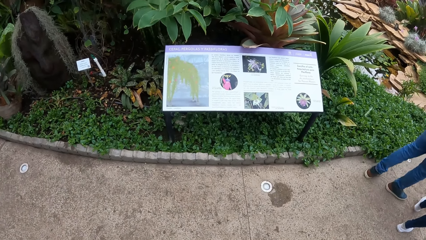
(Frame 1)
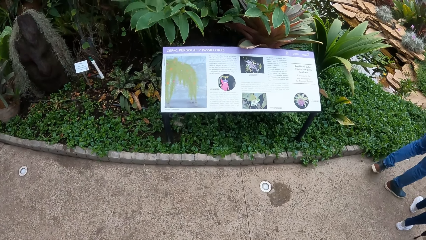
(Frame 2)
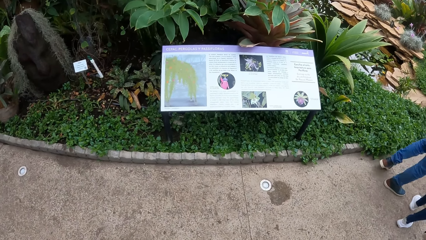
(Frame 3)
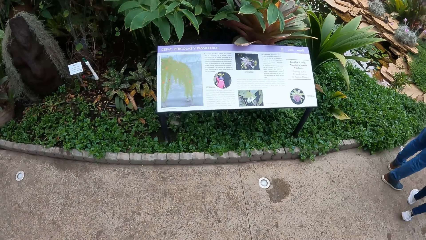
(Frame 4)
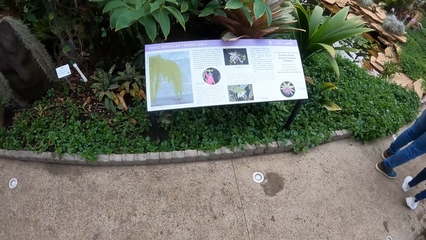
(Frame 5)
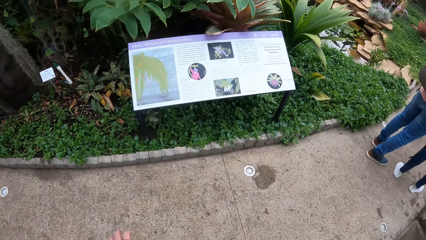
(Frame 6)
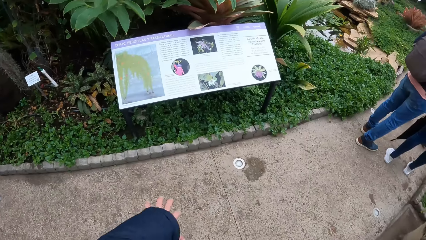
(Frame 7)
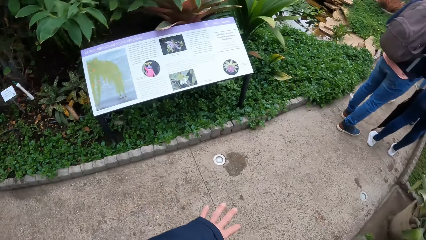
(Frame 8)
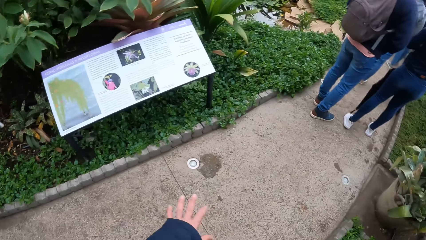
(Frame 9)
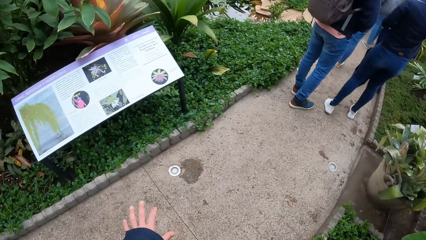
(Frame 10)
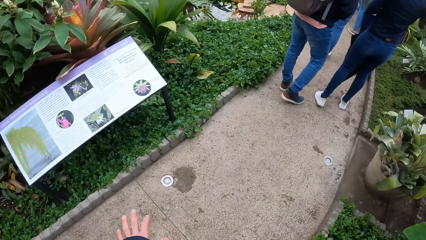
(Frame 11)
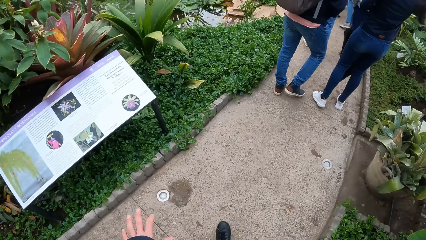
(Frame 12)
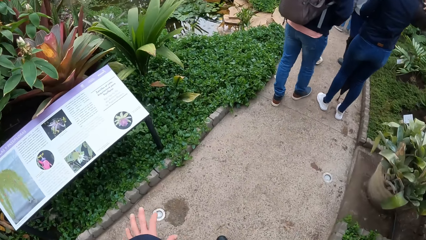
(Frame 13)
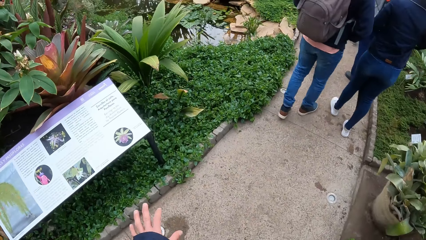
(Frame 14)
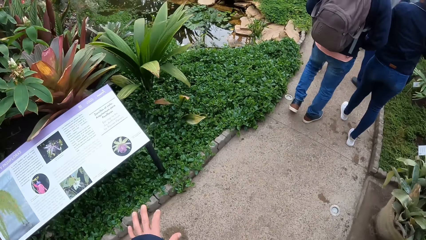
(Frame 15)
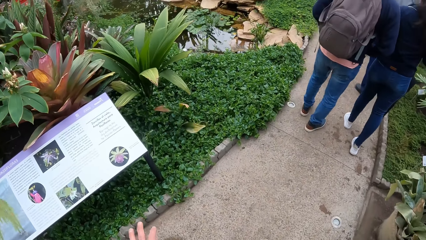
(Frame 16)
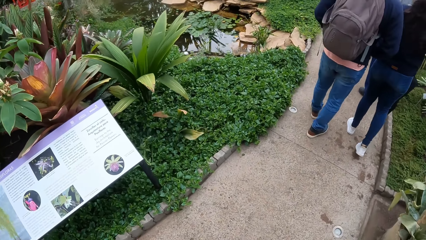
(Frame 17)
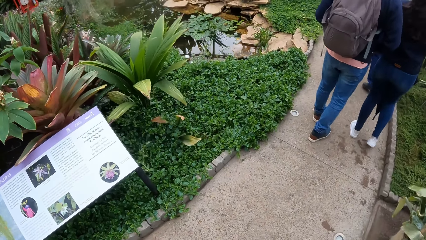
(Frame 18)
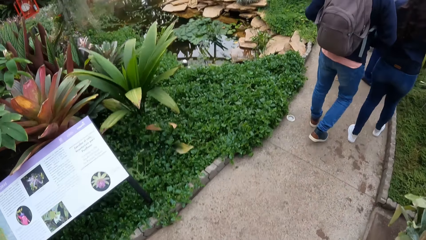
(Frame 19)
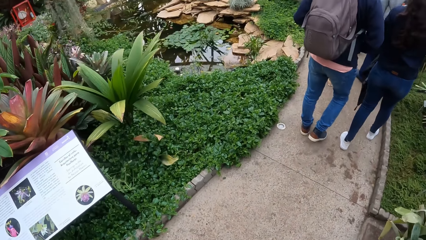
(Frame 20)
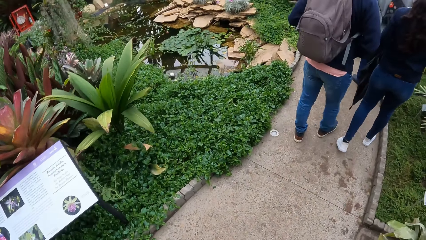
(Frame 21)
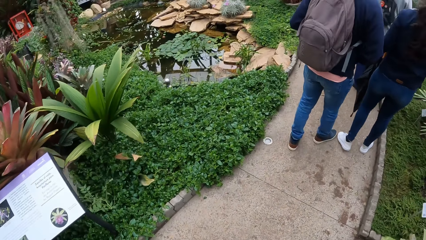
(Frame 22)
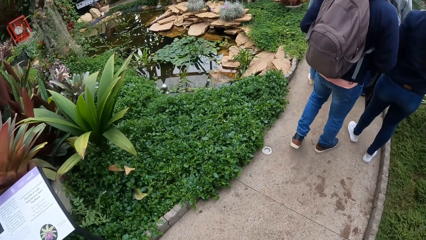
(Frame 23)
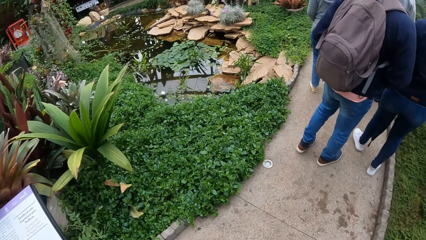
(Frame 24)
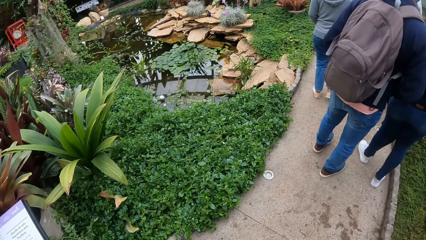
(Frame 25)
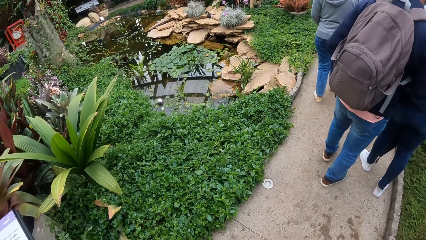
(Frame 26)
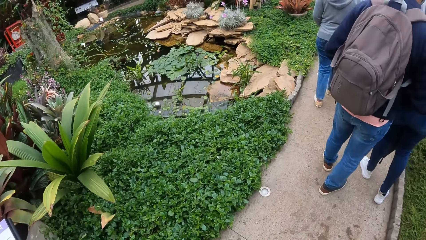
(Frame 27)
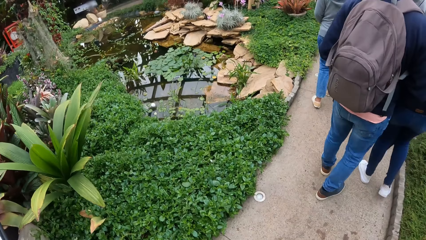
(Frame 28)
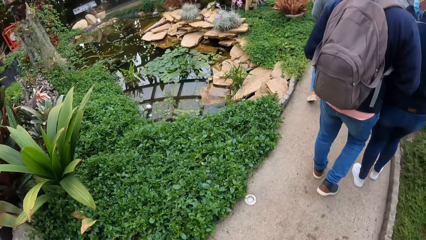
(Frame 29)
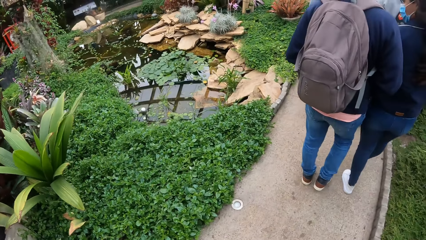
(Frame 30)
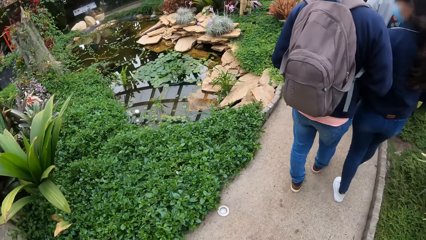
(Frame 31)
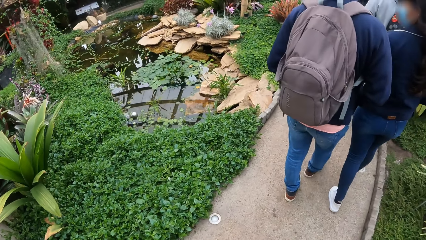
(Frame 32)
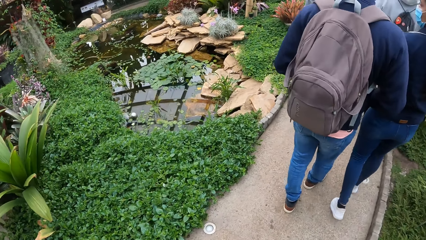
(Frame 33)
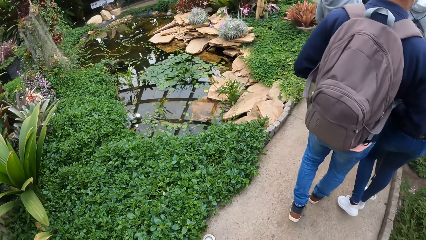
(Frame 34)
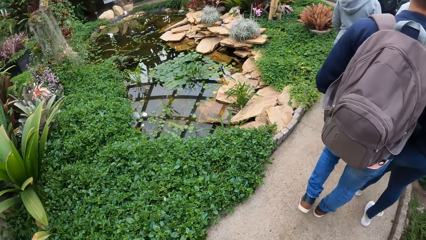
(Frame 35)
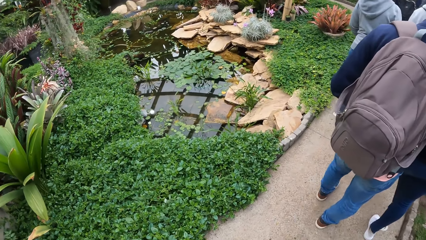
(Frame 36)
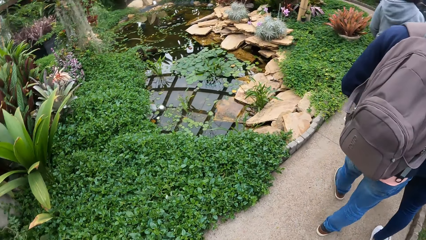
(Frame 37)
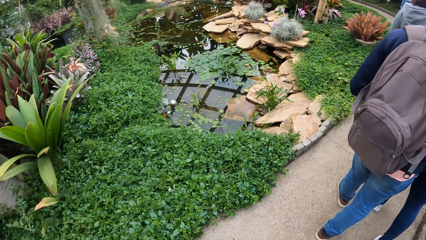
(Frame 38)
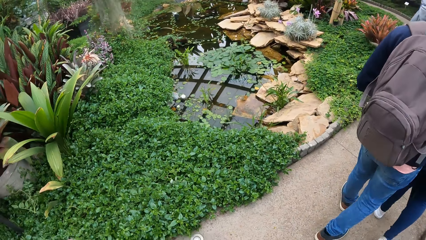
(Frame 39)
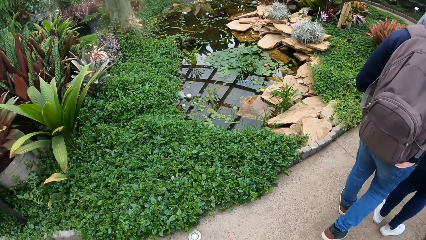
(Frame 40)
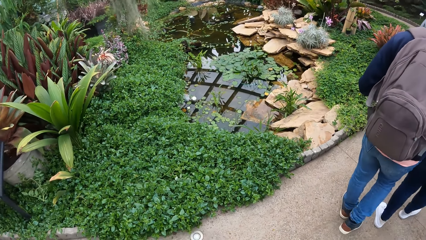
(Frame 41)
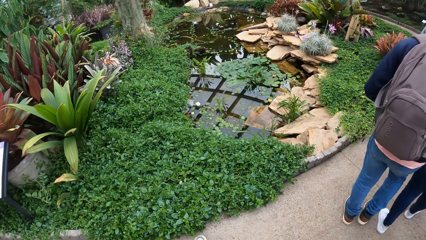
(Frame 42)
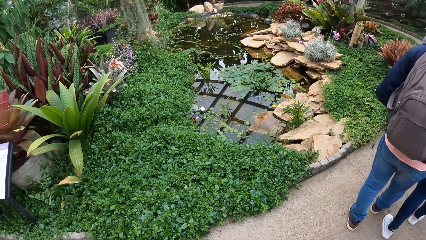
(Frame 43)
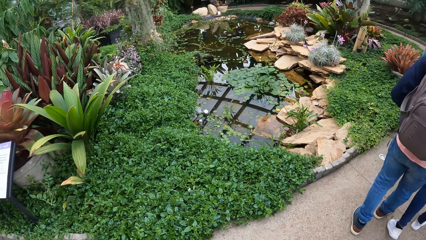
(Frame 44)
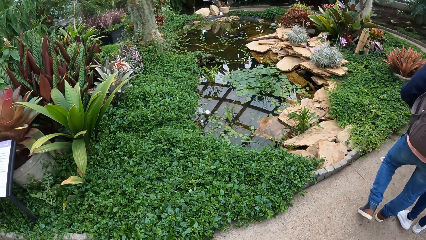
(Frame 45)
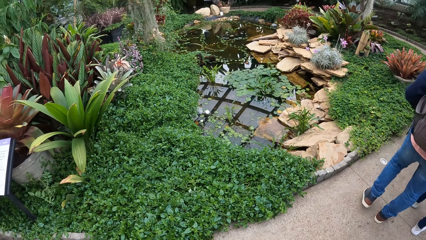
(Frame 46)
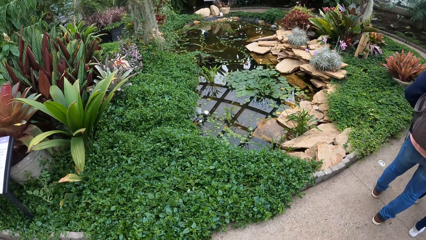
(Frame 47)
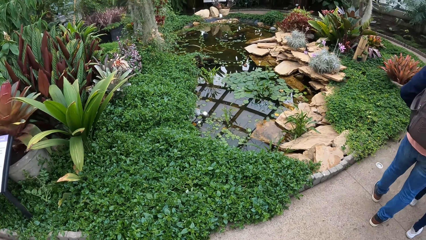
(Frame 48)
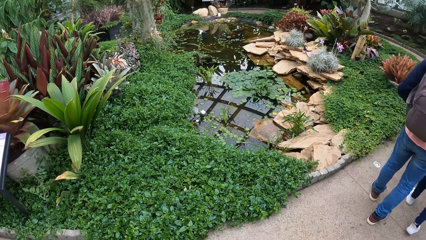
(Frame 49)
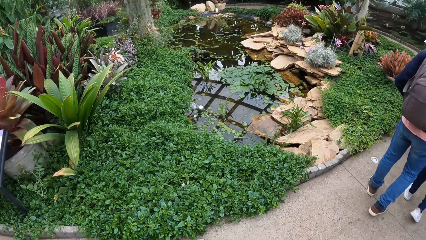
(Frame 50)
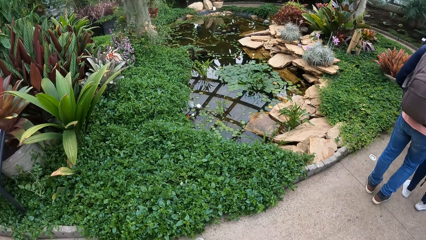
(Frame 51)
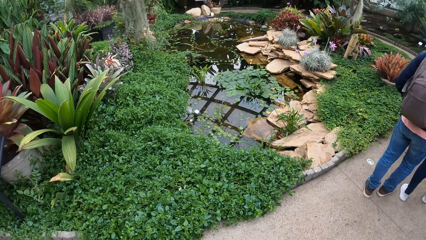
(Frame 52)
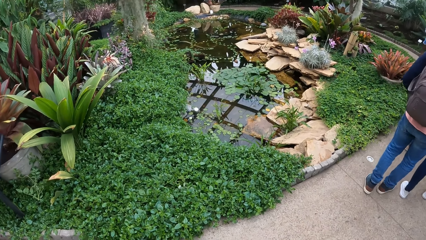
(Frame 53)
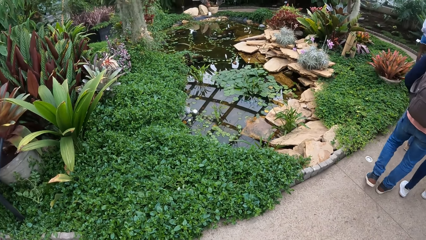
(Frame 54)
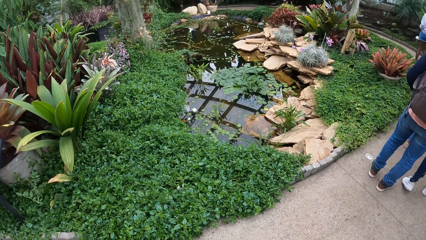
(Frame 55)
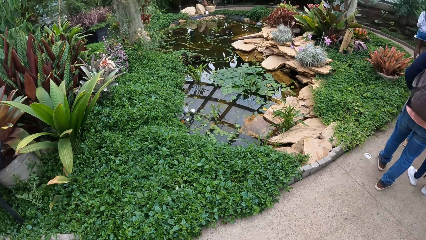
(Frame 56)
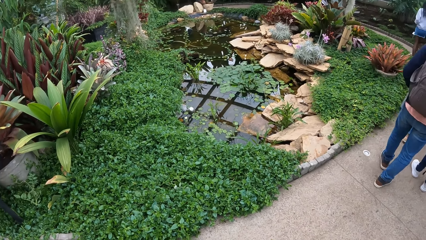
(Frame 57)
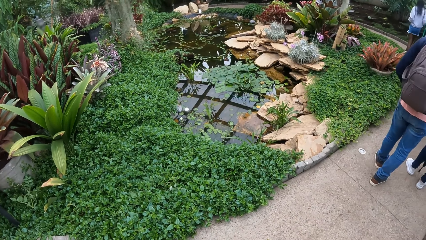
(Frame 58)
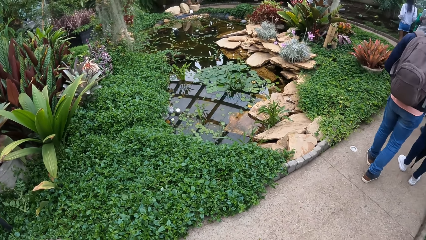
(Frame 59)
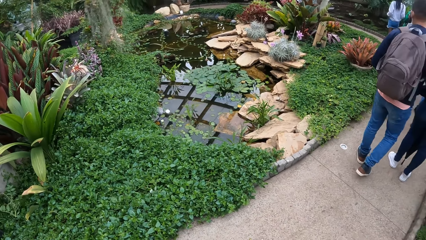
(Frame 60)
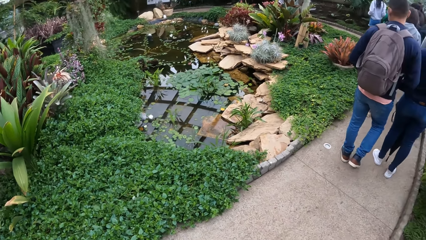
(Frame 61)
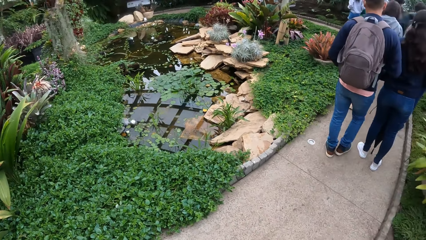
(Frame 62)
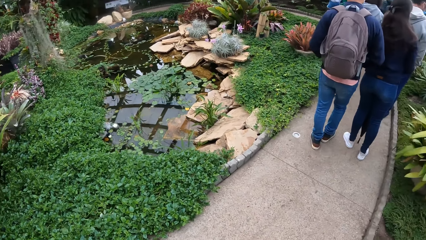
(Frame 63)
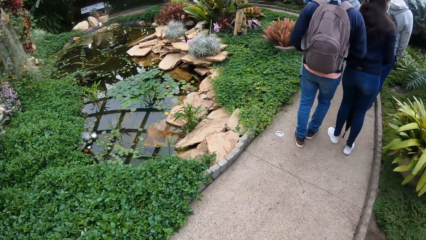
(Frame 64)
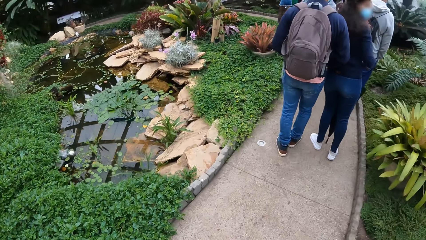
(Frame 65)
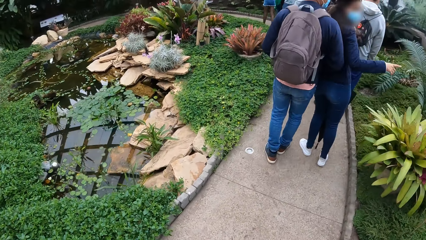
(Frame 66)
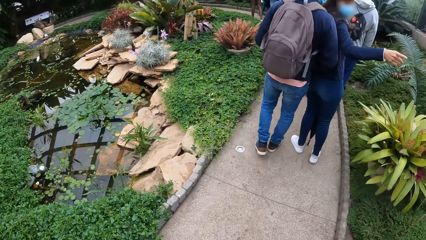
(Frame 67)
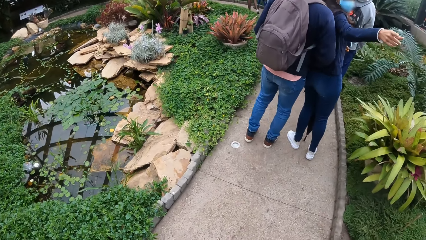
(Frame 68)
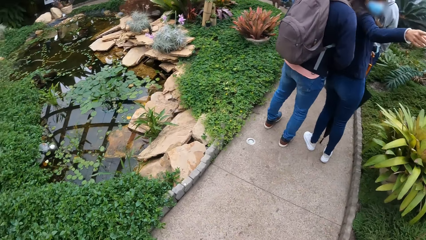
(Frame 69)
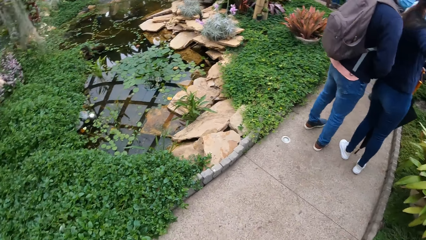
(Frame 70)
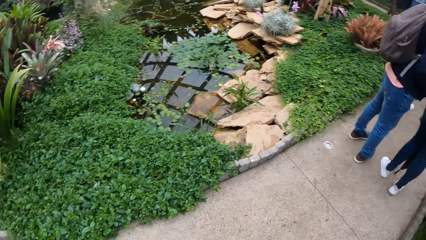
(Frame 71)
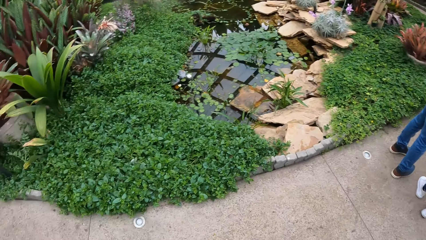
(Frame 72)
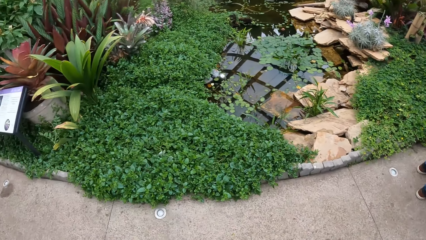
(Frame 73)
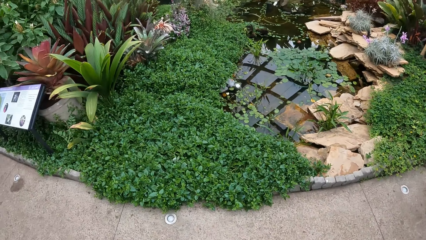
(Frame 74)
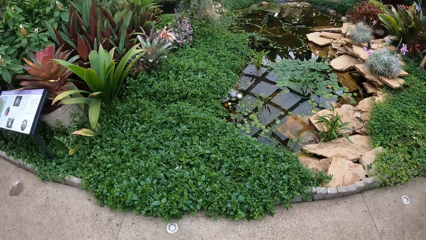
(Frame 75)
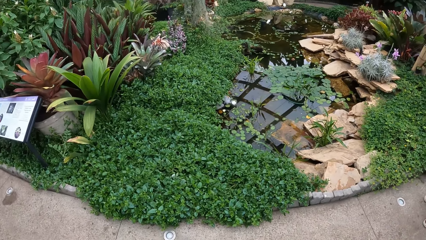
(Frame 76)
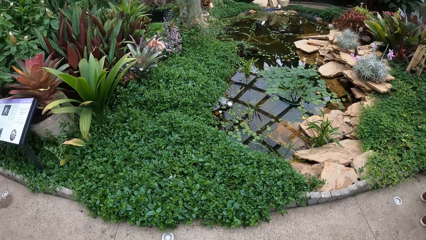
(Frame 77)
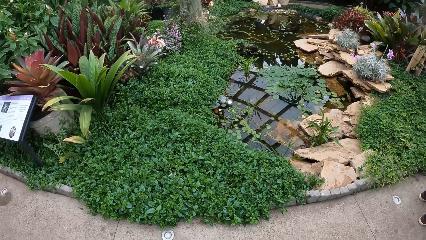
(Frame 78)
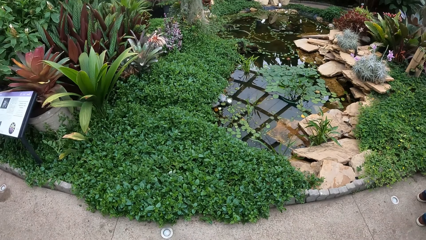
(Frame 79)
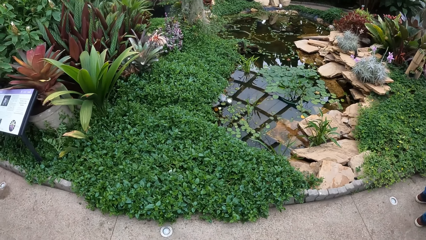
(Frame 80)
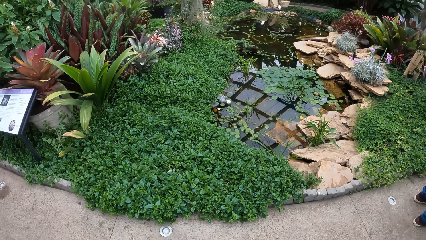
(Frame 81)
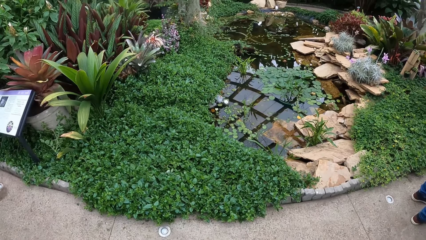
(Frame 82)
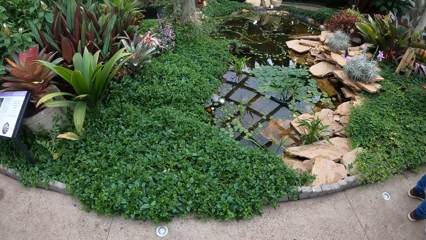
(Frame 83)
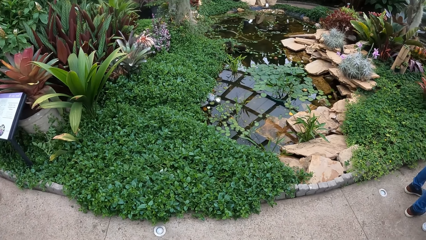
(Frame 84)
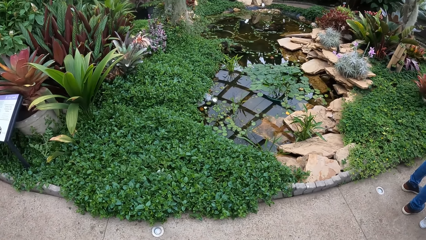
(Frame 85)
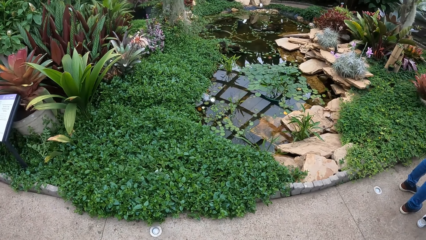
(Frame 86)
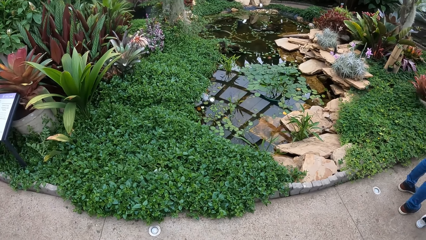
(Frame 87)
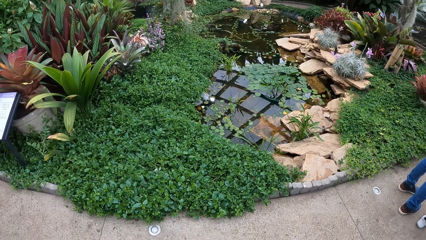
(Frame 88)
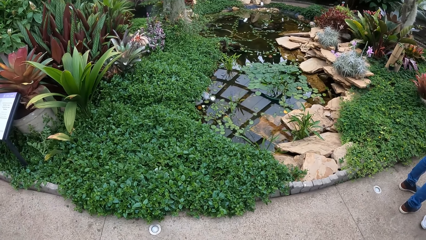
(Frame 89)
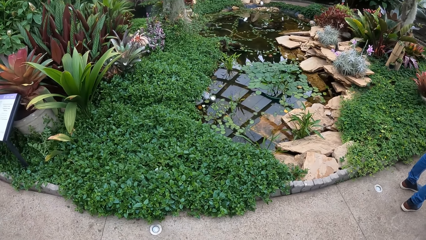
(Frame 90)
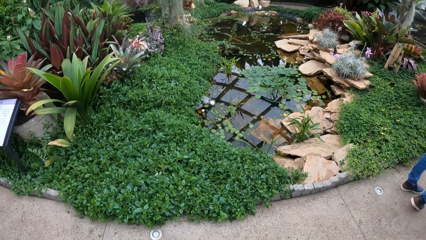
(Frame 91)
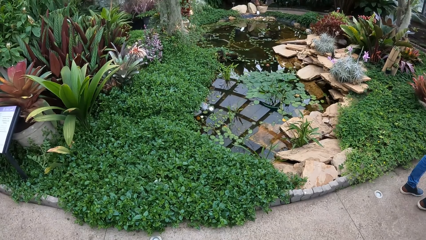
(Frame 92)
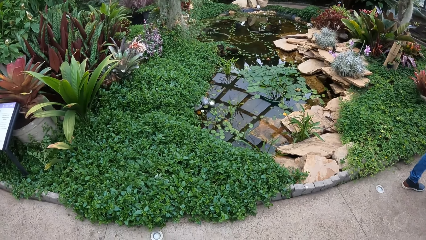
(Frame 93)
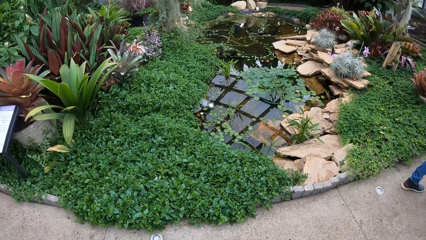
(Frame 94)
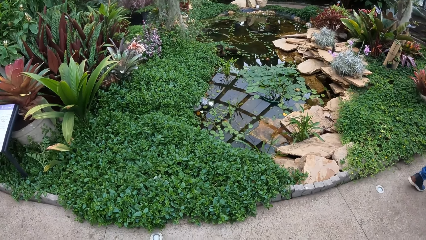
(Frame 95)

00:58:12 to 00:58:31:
The camera wearer walks in the garden and makes gestures with his left hand. He sways a hand. He looks around. He walks in the garden with the group of people. A person points a finger. The camera wearer looks around.
